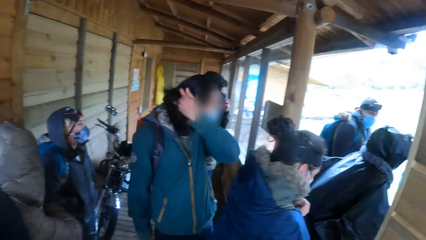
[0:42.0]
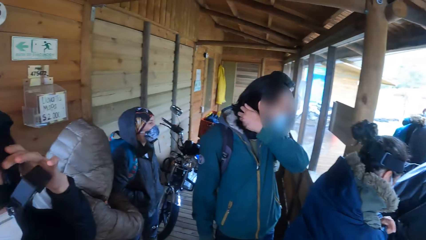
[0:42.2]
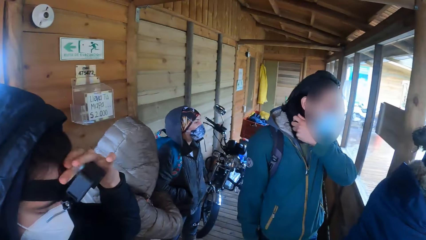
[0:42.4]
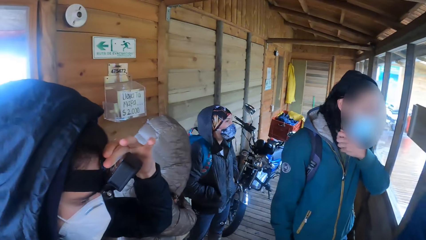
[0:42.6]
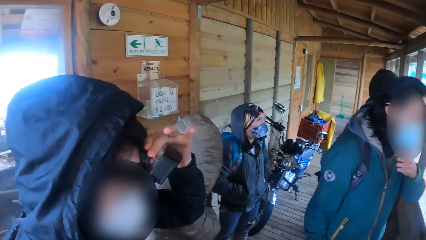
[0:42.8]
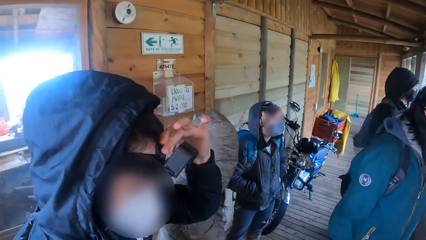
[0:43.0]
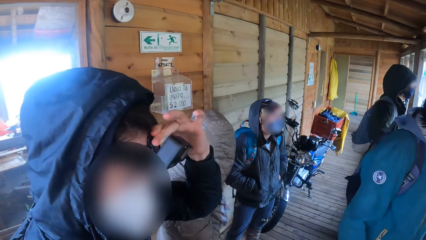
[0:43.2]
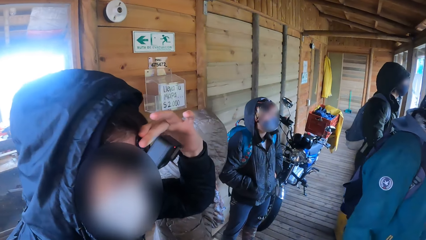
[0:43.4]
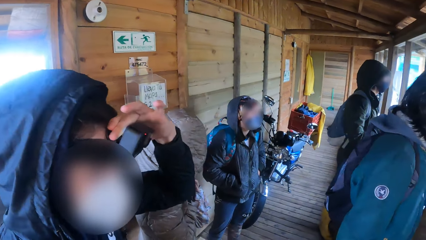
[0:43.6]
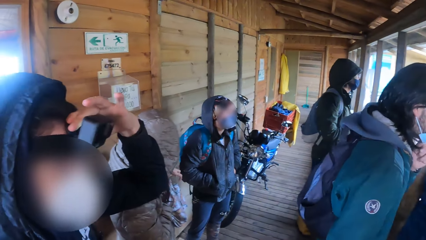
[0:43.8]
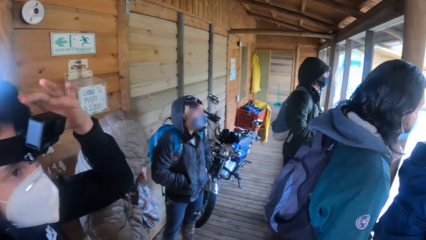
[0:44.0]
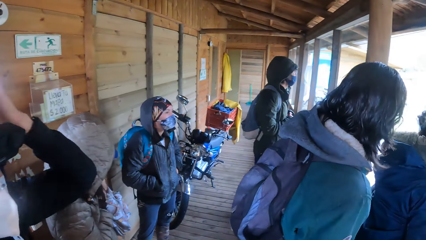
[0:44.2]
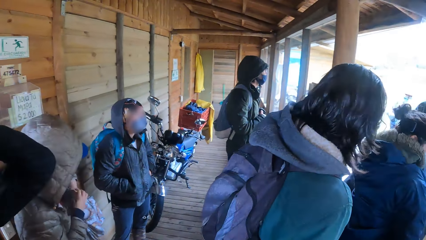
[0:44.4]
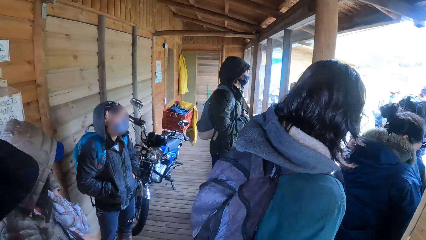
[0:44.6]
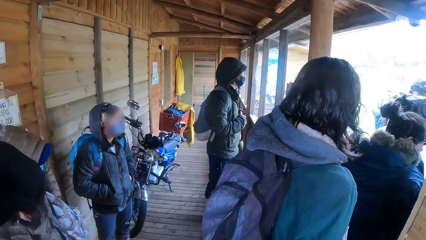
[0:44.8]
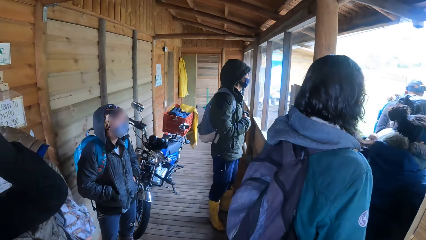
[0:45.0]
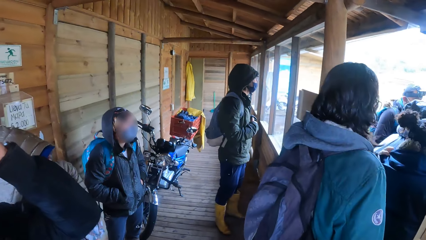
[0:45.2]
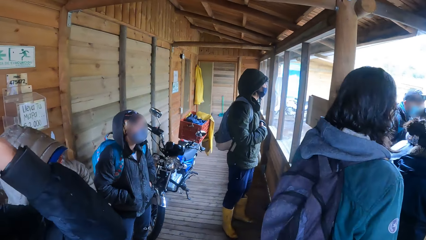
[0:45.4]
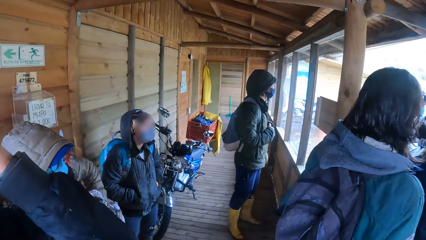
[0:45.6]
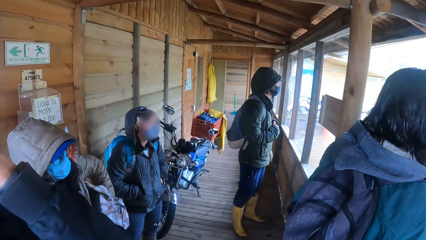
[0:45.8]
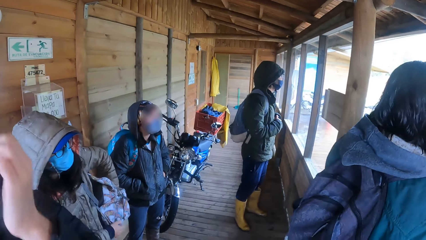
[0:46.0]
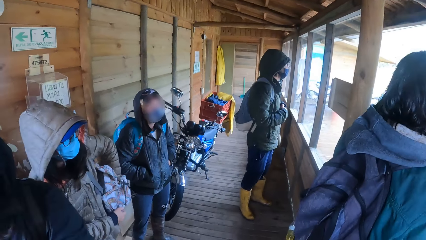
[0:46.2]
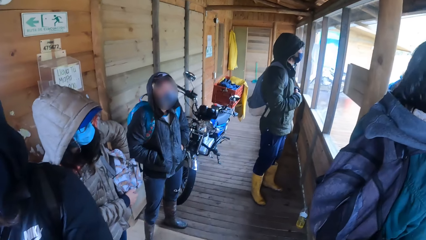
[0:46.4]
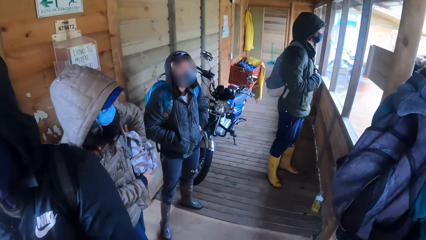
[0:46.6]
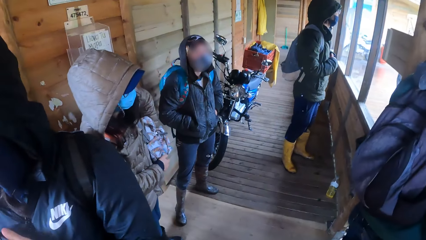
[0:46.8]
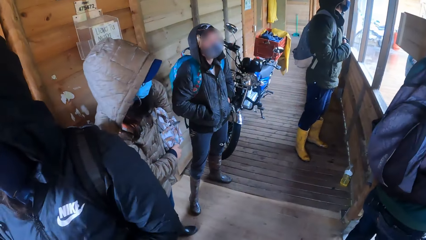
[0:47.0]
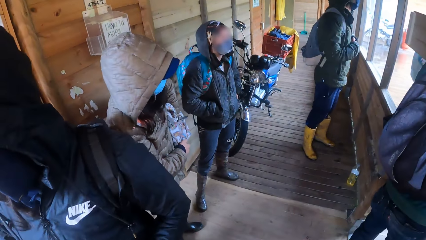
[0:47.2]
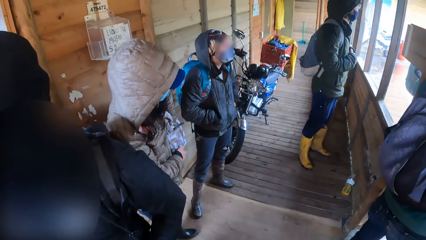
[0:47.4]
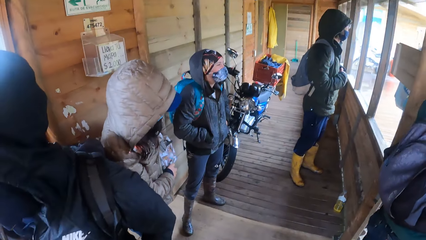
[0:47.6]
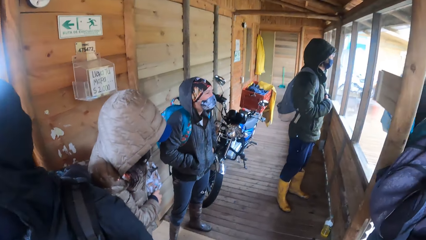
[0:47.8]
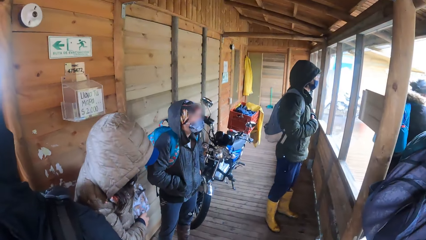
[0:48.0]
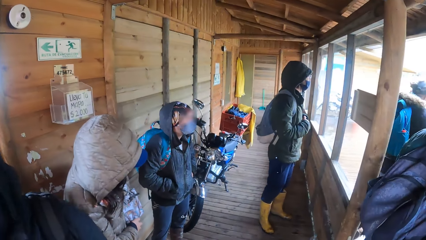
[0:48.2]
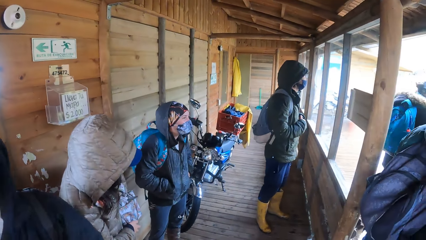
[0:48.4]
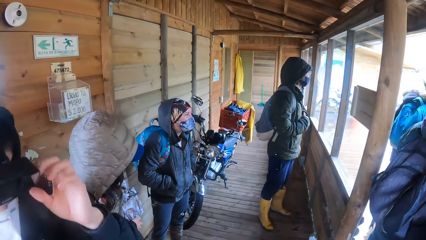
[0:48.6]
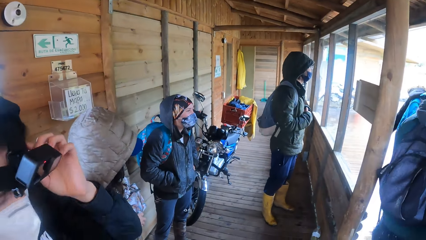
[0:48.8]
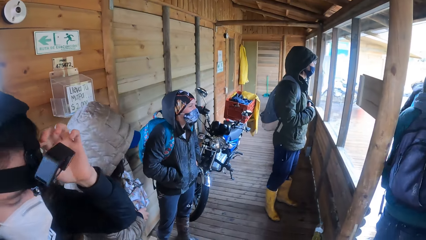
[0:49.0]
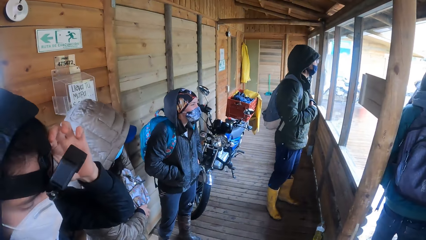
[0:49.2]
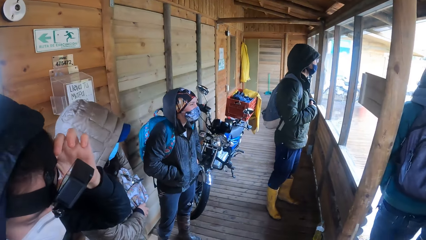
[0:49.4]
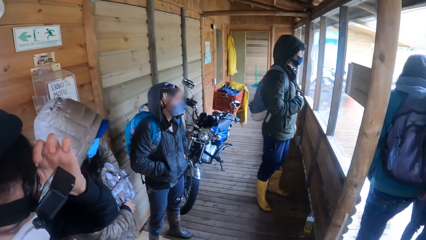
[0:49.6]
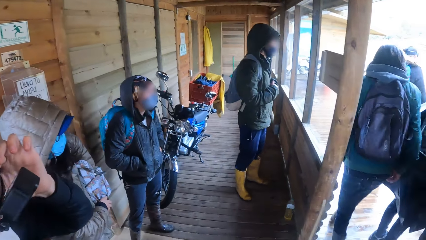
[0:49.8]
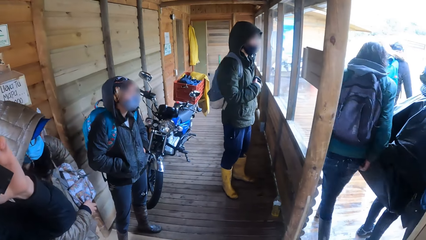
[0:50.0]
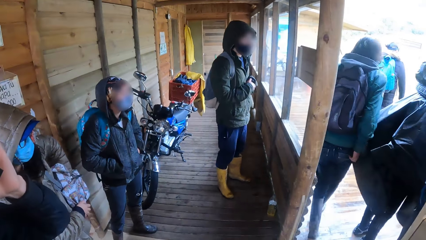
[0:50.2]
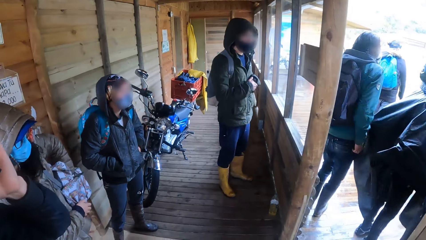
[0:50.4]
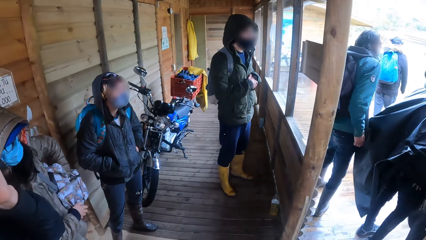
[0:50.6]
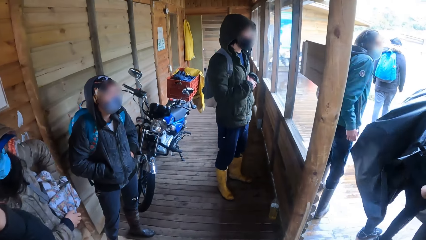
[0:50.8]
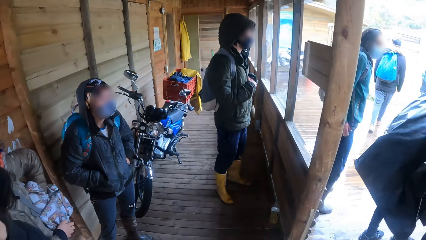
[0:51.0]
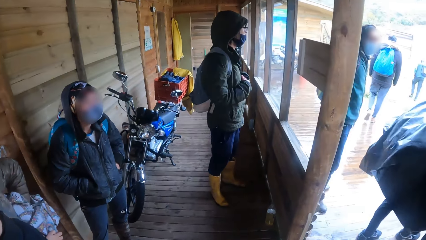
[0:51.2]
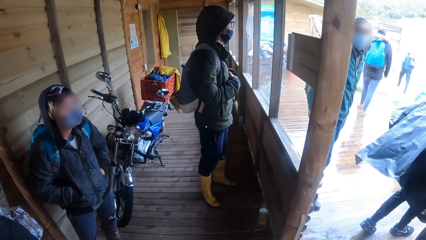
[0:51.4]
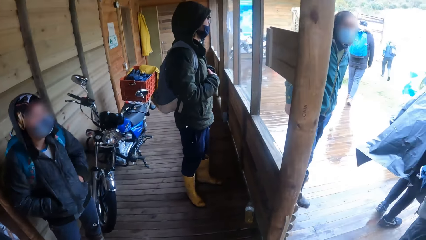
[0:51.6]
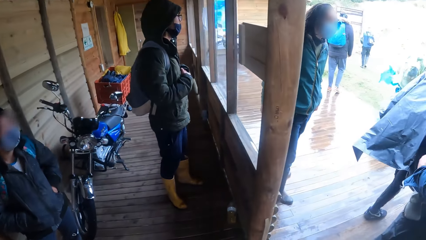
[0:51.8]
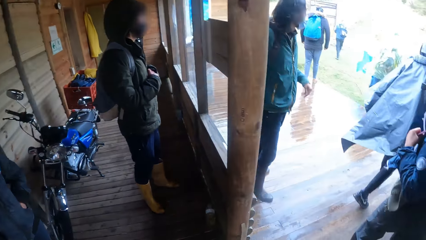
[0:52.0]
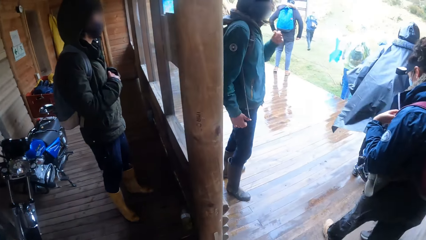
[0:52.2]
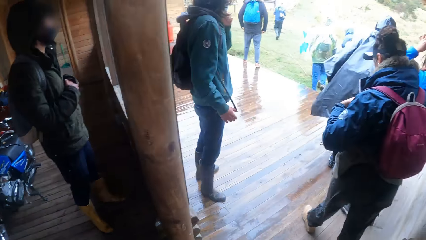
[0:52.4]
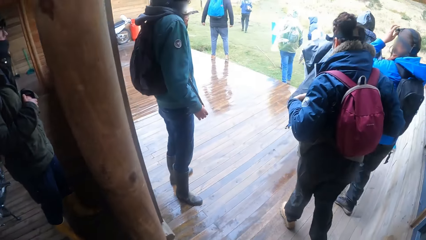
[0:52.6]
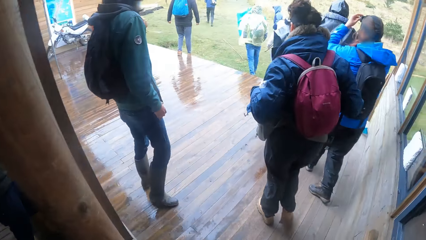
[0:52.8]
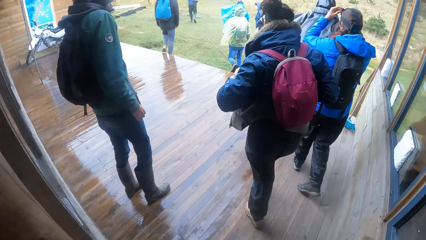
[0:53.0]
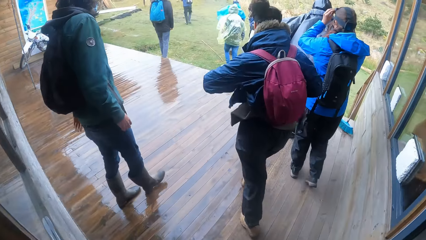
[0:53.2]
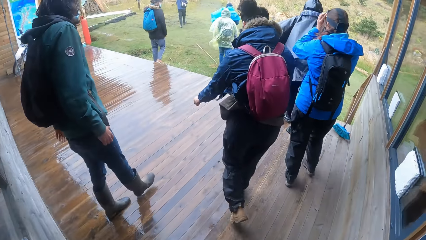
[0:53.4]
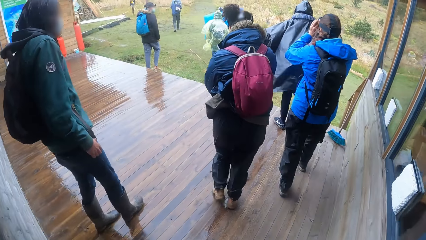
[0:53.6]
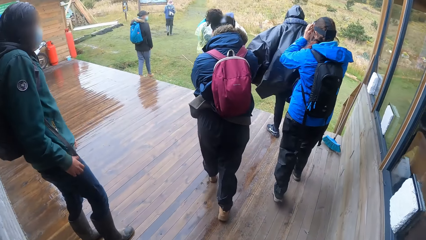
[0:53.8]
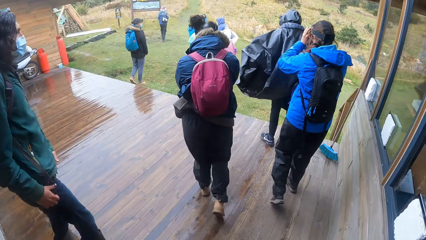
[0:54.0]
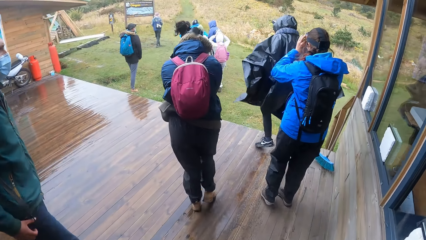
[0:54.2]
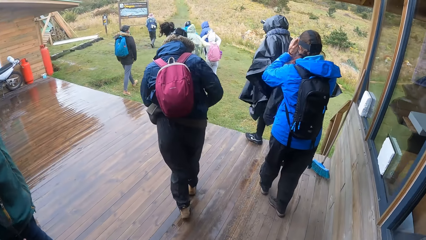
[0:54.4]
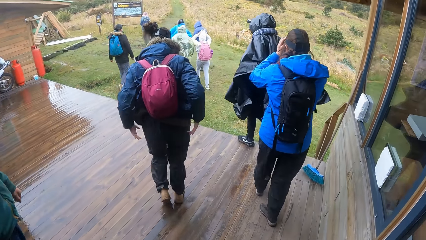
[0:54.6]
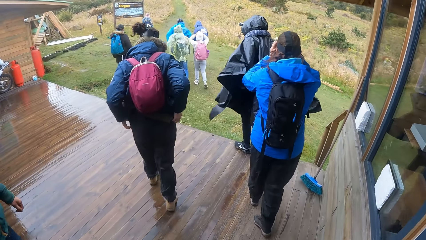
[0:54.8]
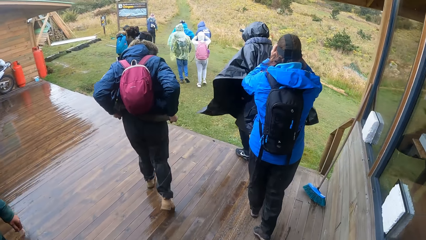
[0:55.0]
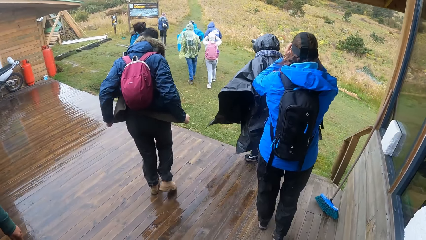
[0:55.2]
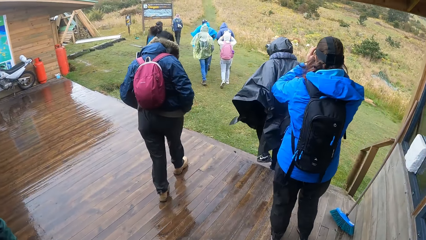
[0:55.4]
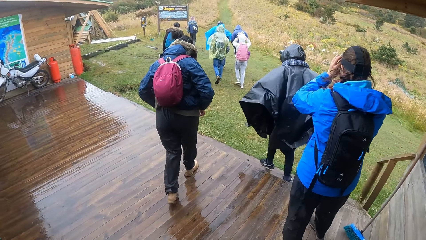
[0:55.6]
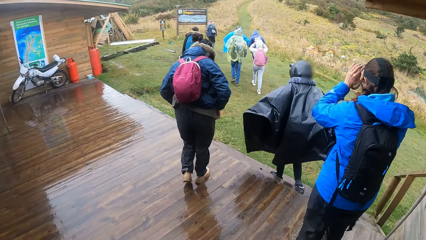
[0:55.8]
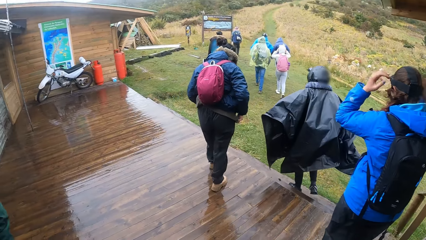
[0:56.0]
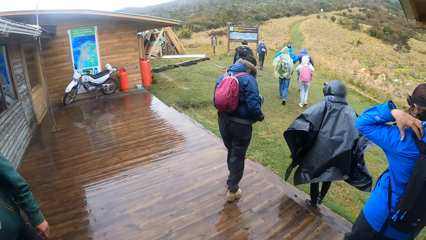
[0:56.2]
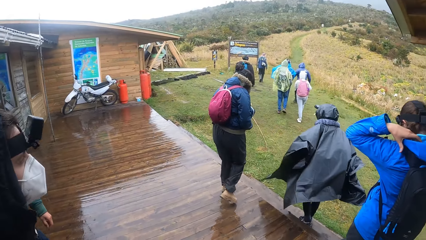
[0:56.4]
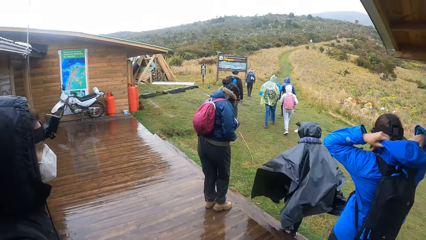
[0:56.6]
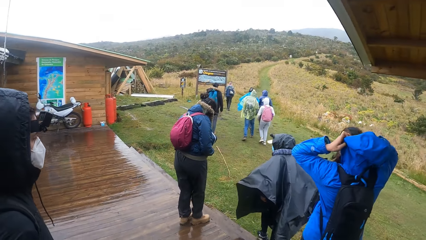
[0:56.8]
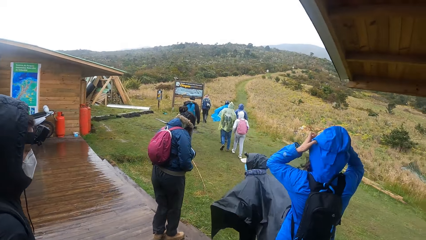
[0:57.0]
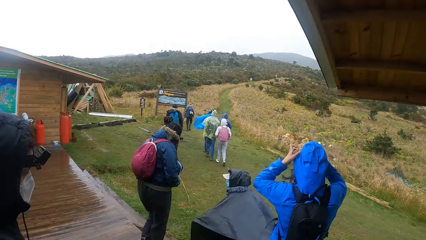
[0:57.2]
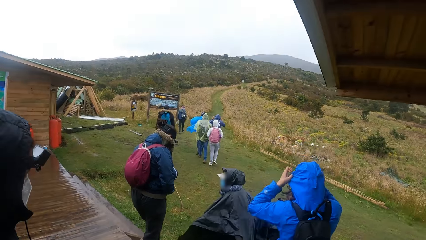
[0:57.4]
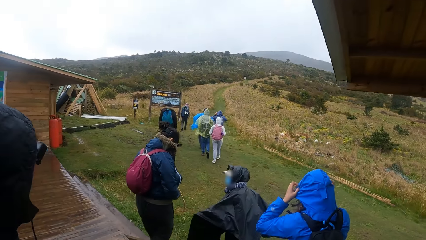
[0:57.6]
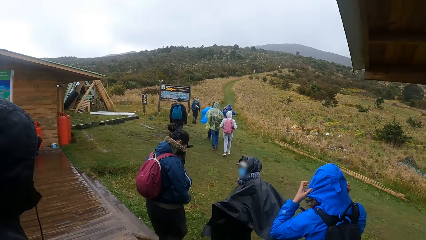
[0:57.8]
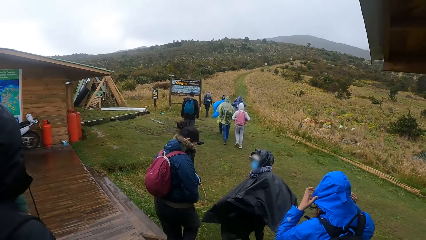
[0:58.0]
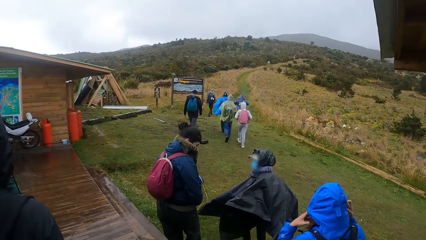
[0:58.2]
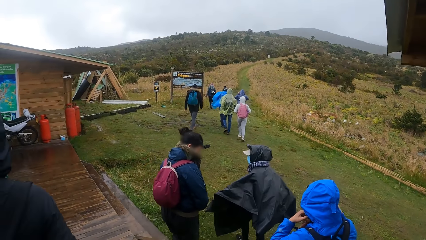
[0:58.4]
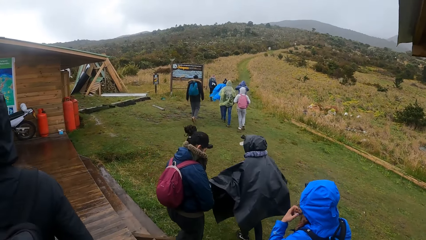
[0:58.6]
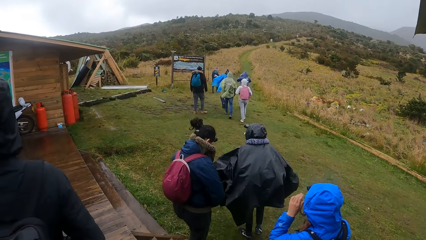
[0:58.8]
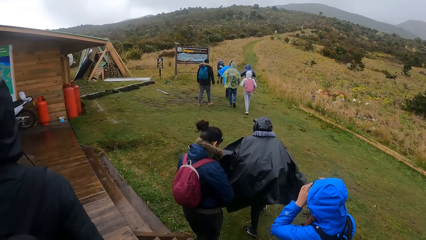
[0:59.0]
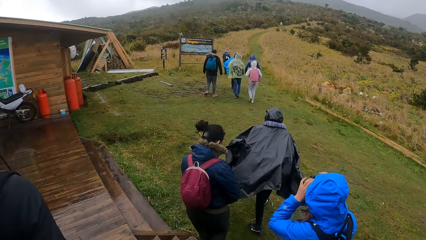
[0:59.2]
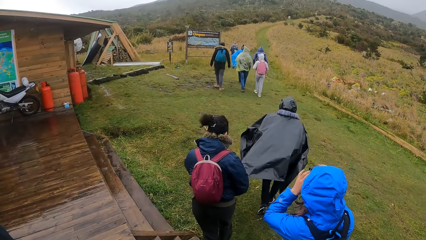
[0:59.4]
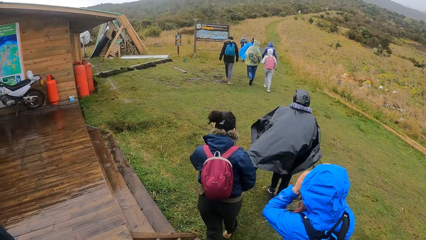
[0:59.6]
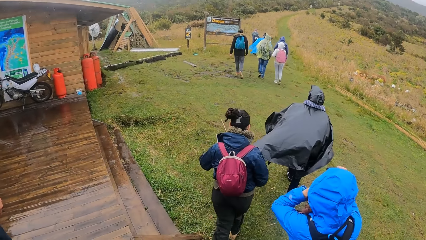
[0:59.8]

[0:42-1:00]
The man adjusts the camera on his hand with his left hand. The woman checks through the backpack with her left hand. The man touches the camera on his head with his left hand. The camera wearer walks outside.
